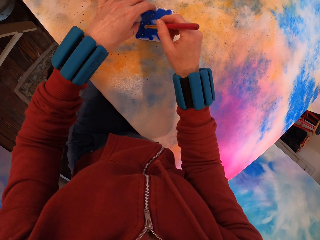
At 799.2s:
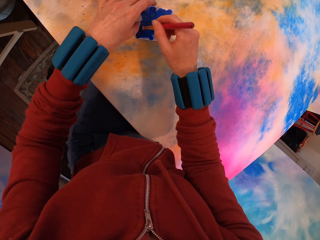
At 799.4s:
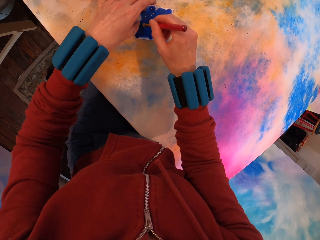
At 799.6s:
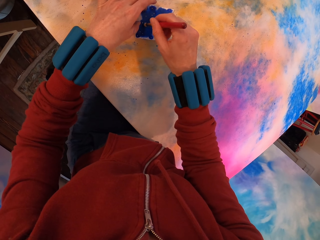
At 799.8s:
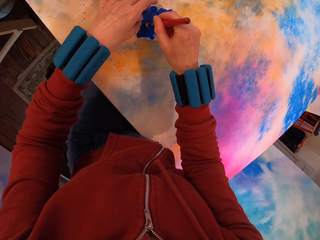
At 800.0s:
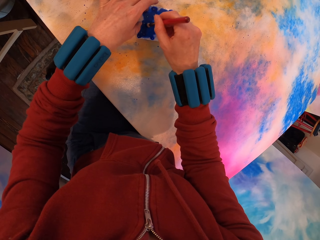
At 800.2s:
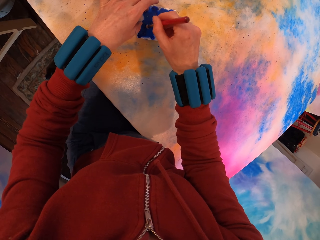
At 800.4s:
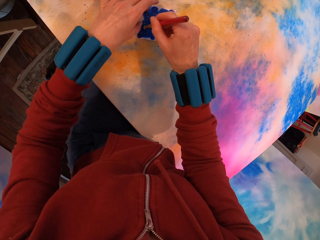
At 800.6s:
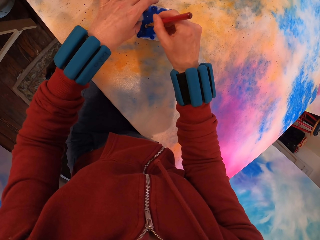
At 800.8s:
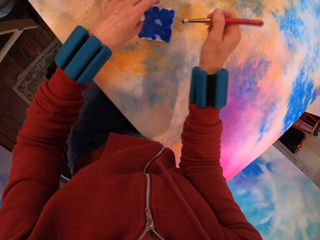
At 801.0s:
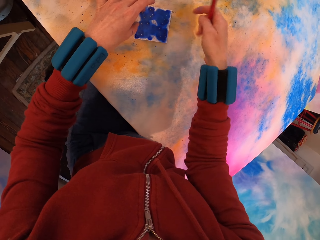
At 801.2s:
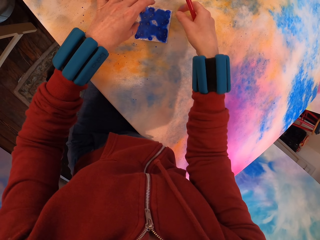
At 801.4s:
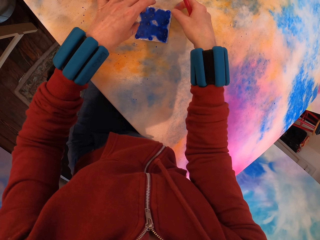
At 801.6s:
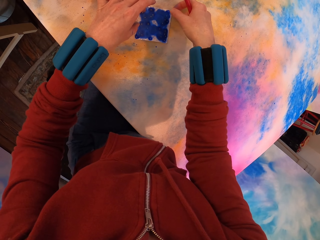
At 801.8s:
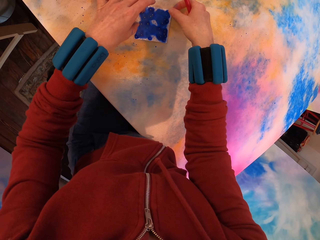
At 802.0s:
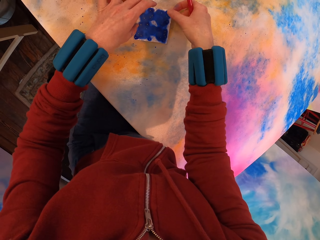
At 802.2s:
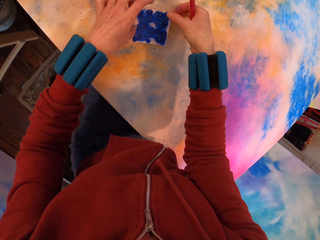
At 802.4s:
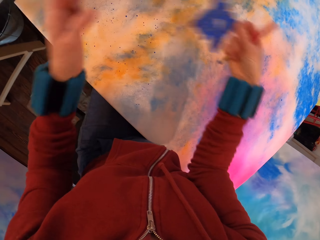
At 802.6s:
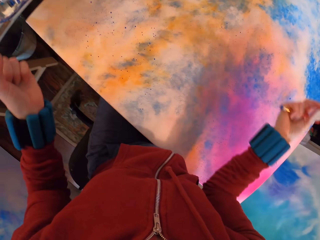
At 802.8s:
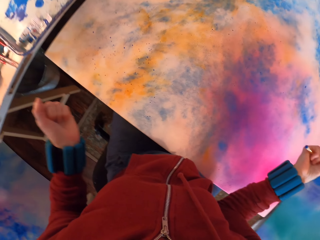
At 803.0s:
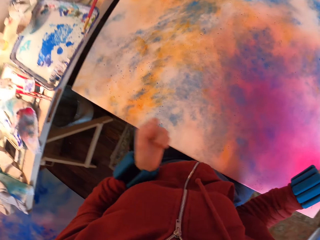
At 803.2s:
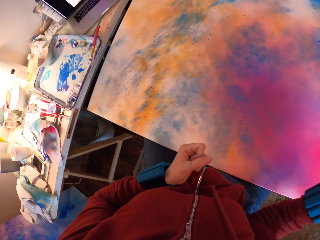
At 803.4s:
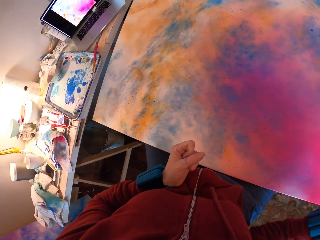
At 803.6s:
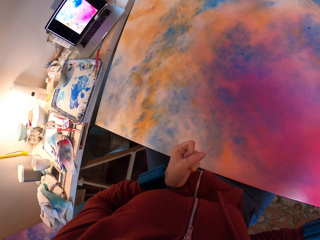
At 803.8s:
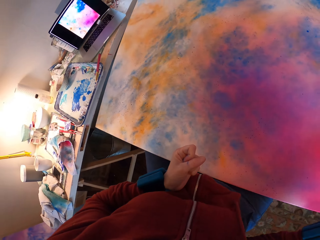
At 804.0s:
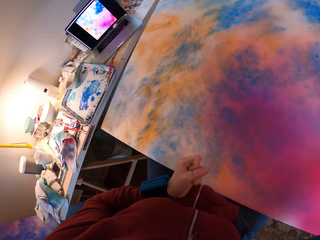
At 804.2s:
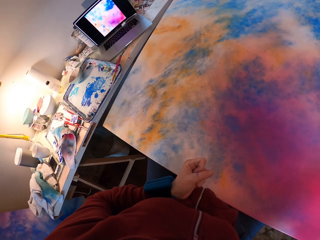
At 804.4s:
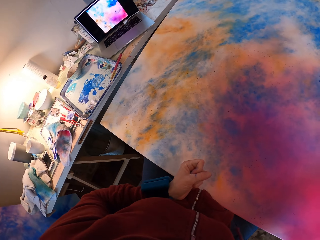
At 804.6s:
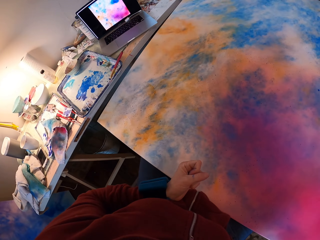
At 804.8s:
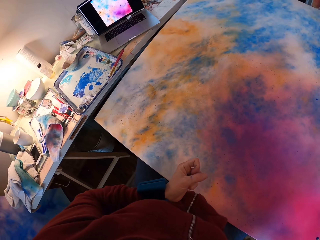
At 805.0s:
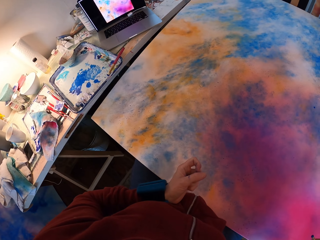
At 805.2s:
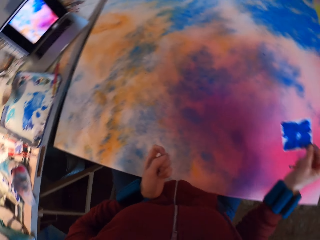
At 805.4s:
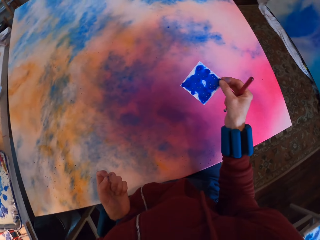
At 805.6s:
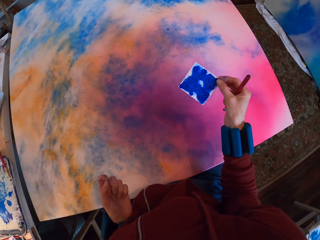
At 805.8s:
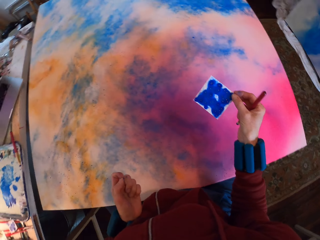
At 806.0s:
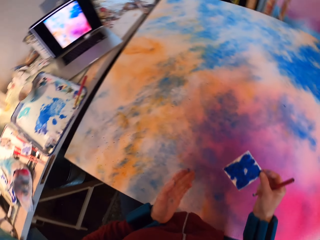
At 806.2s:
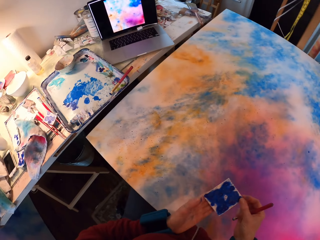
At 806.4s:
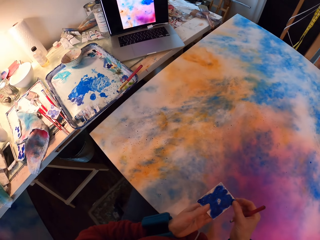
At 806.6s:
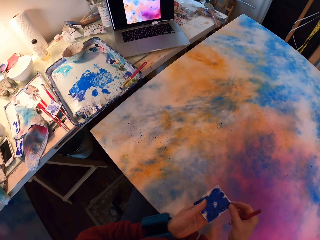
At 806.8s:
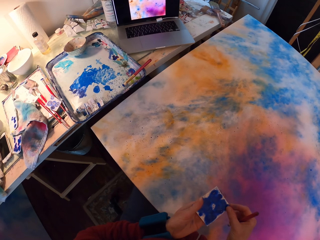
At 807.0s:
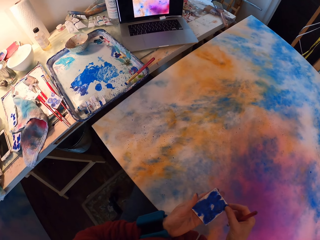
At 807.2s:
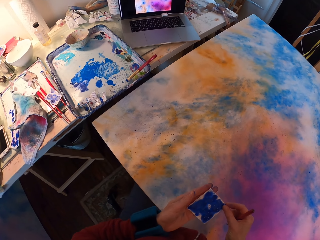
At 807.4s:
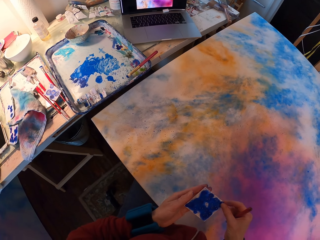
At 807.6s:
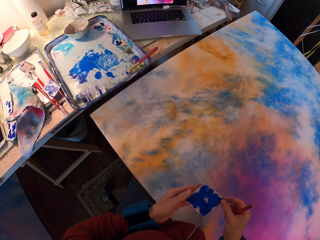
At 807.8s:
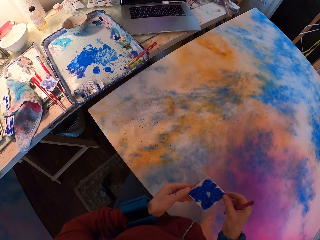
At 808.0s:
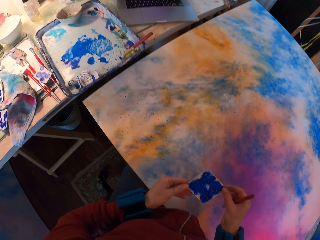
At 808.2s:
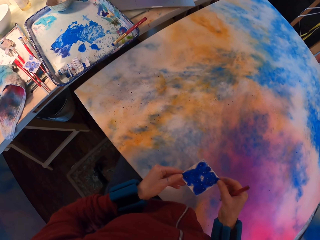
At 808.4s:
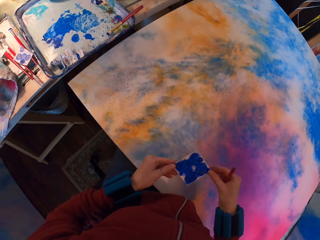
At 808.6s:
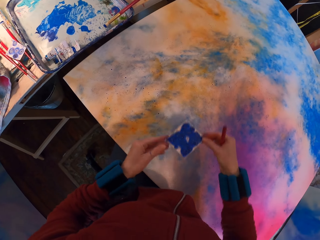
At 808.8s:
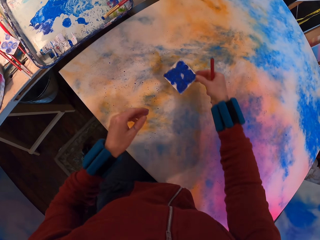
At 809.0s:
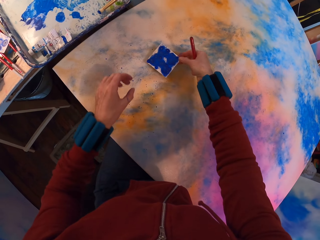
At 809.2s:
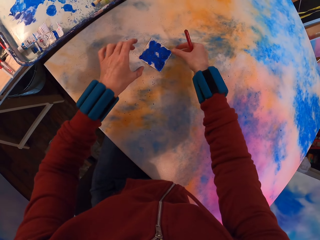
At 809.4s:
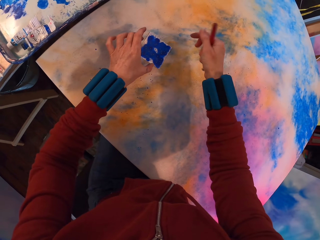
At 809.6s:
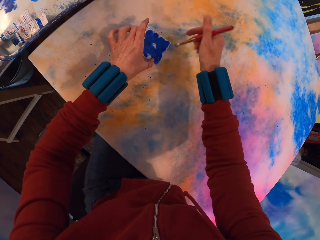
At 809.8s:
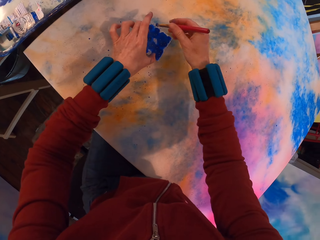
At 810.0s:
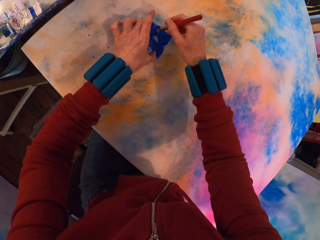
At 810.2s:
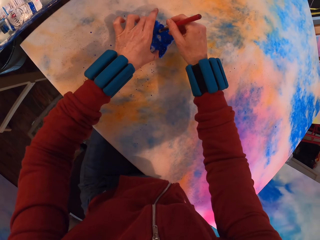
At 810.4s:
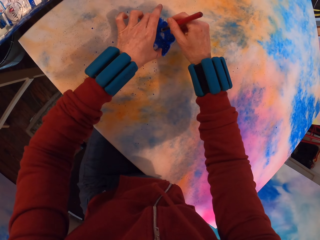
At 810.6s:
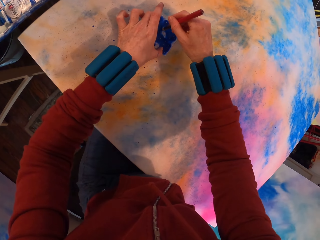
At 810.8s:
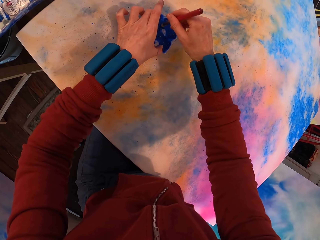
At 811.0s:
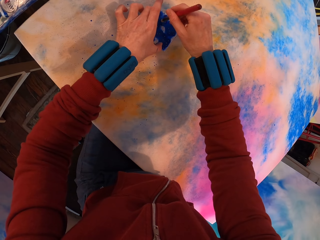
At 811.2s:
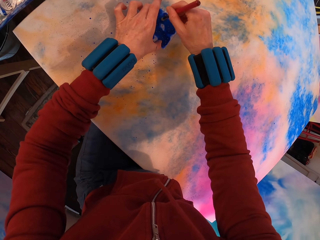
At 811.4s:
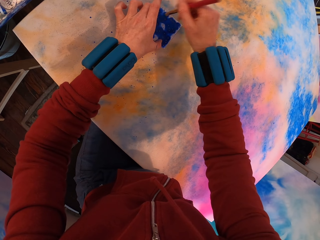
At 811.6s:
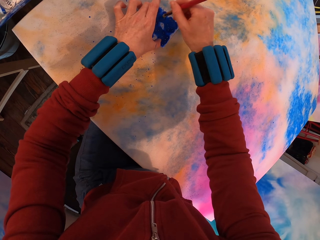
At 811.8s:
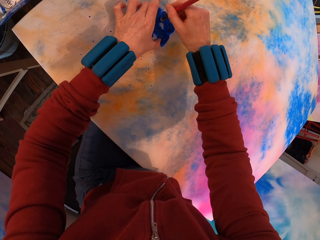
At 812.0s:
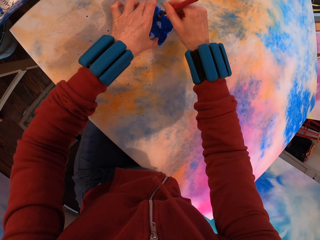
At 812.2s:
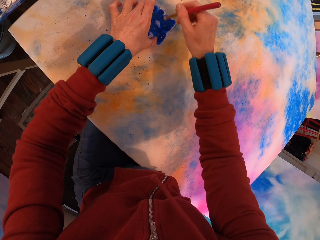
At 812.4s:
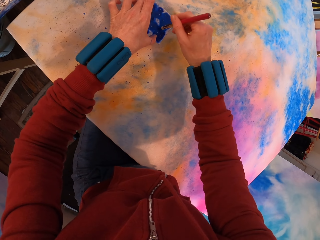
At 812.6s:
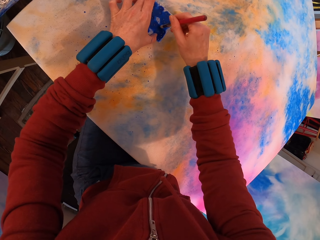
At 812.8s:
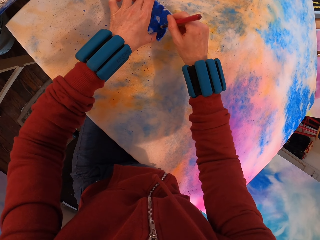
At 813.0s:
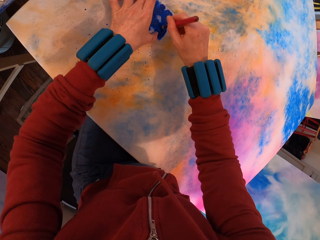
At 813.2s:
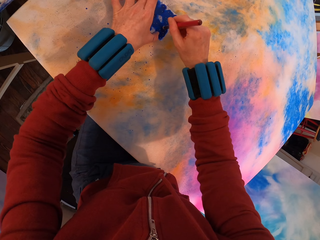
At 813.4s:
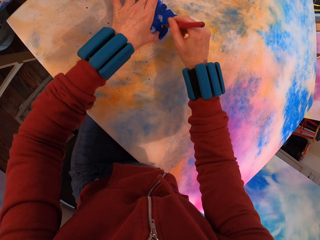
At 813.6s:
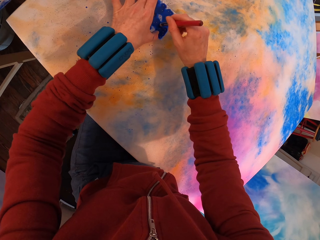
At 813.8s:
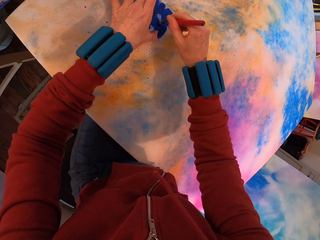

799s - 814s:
The camera wearer removes the paper. They look at the painting. They look around. They apply paint with a brush on the painting.

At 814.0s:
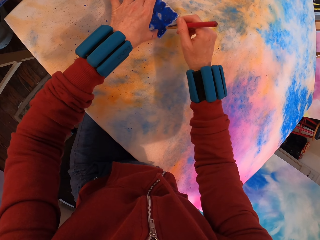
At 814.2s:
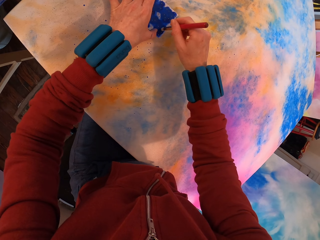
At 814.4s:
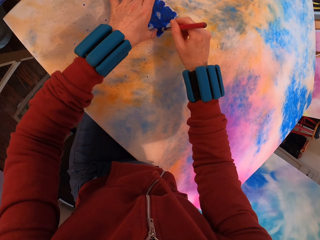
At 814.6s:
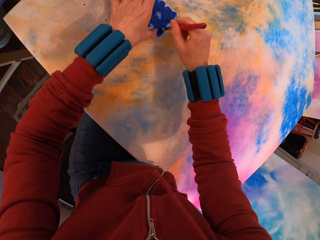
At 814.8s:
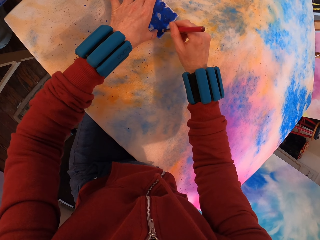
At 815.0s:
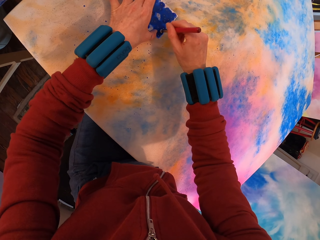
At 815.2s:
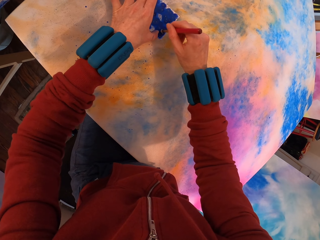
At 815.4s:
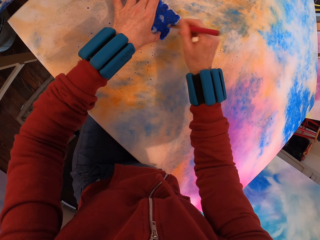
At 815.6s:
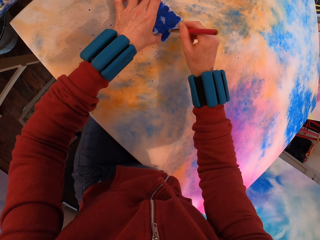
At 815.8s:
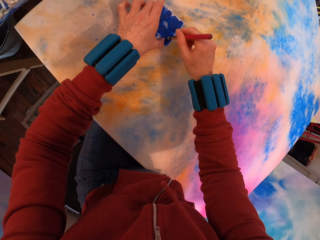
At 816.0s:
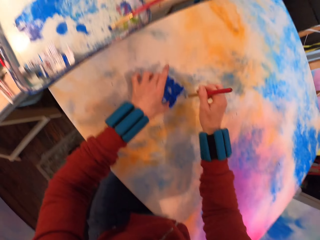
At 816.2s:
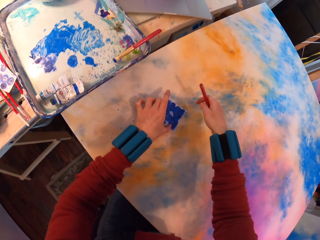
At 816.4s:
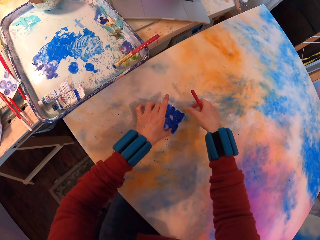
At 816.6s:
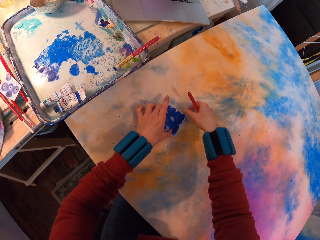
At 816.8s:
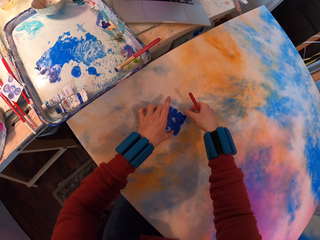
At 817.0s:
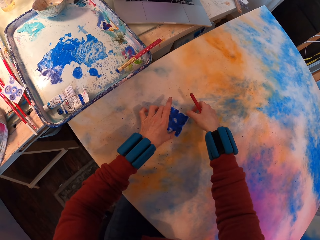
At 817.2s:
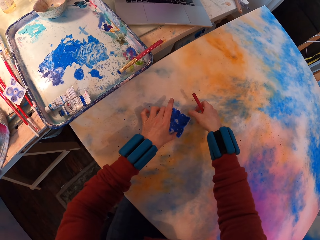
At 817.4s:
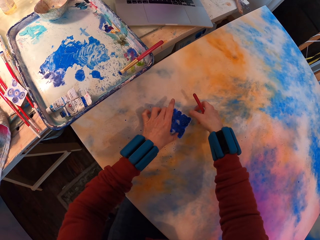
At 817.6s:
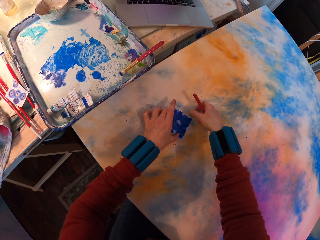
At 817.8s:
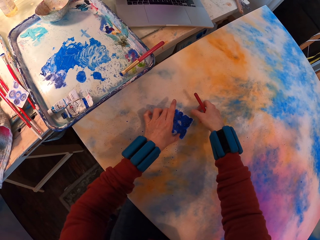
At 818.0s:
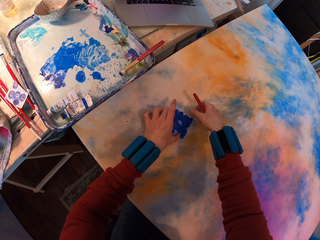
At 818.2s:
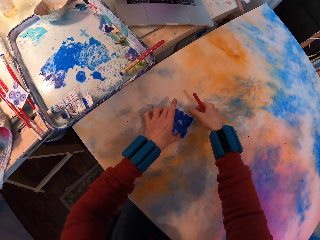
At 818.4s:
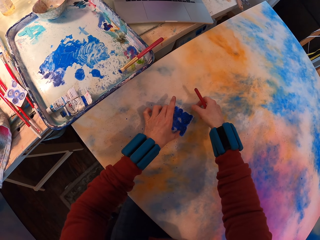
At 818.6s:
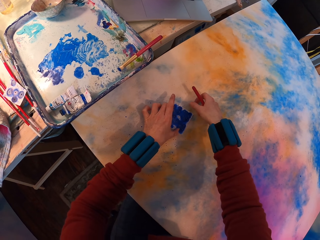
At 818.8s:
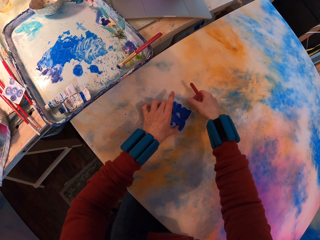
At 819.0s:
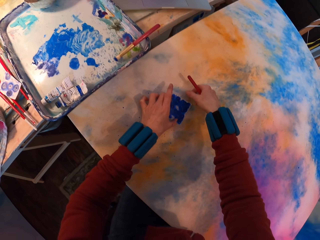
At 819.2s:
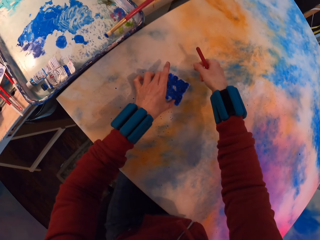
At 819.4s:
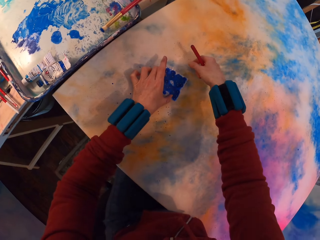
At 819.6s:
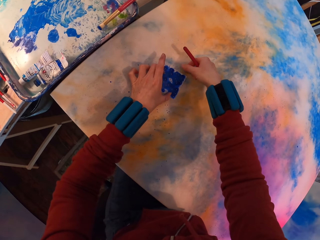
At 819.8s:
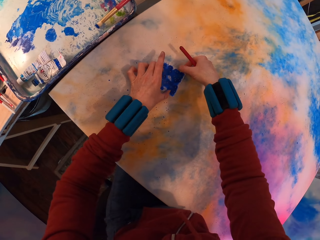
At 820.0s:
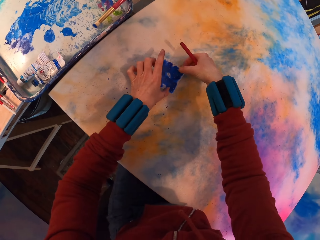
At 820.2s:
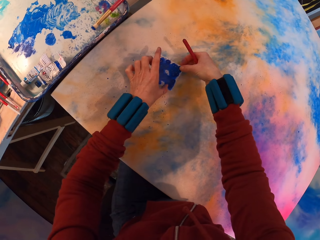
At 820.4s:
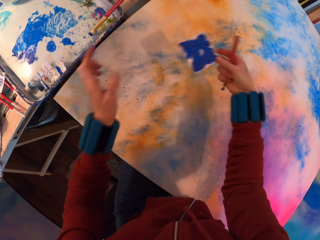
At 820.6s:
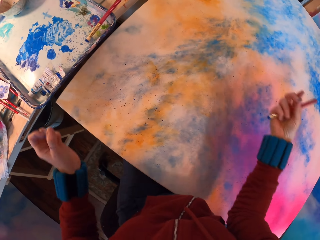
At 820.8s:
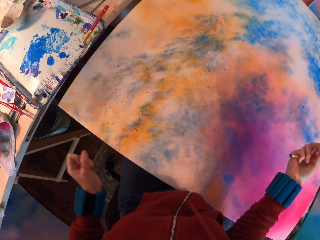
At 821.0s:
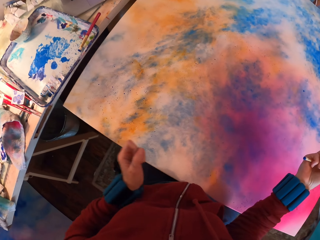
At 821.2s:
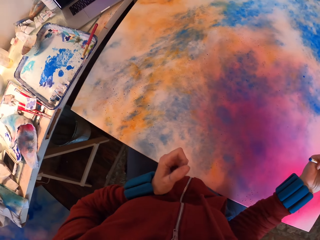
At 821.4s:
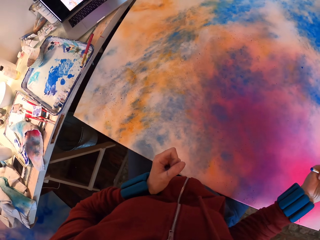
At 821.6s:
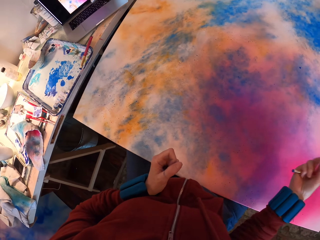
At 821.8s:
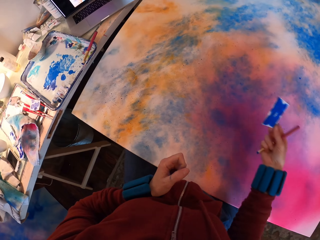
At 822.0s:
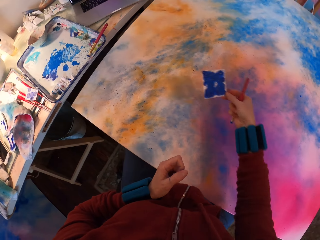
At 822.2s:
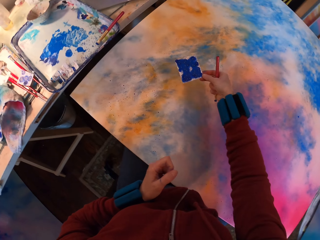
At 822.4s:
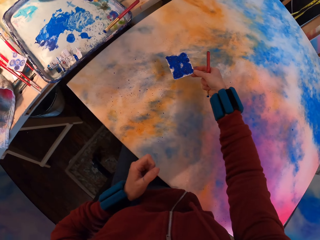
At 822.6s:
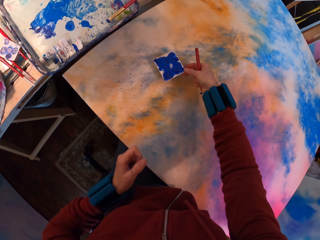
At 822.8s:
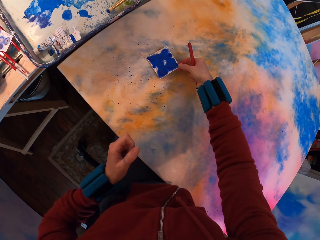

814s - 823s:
The camera wearer looks around. They paint the canvas. They remove the paper.
